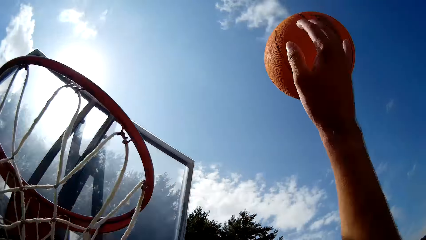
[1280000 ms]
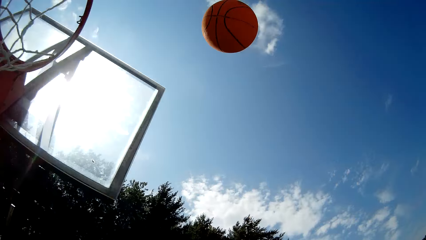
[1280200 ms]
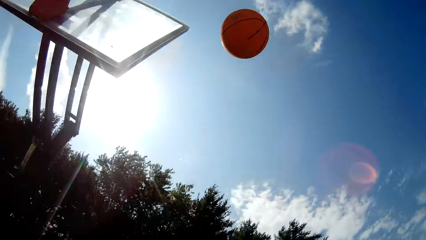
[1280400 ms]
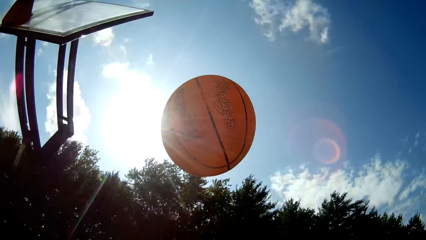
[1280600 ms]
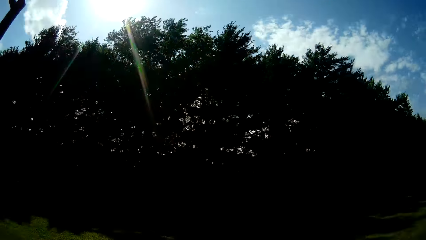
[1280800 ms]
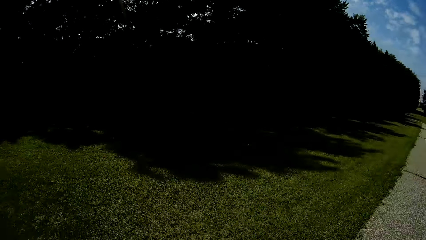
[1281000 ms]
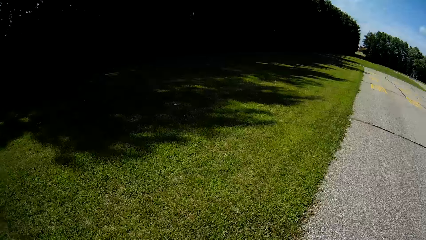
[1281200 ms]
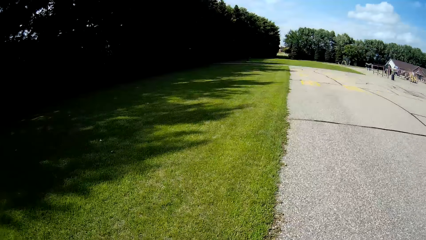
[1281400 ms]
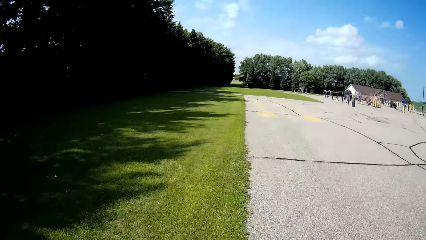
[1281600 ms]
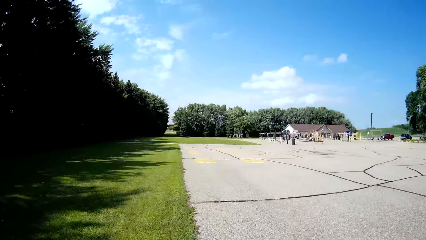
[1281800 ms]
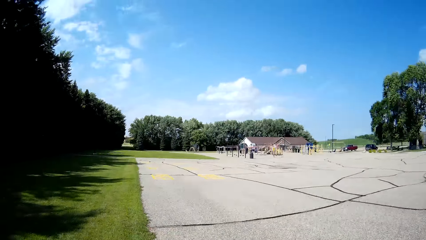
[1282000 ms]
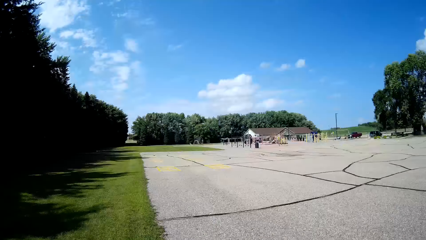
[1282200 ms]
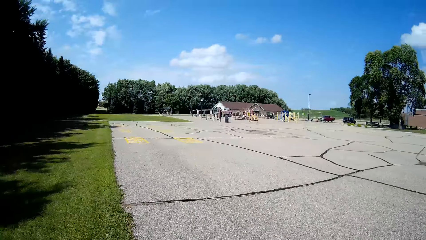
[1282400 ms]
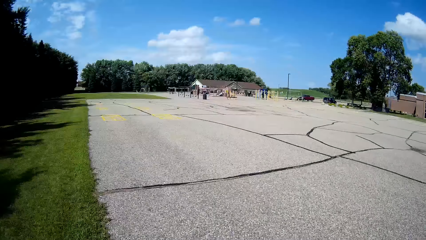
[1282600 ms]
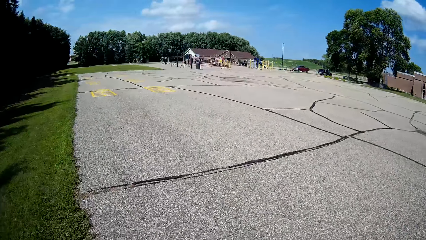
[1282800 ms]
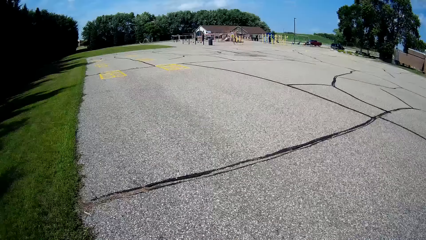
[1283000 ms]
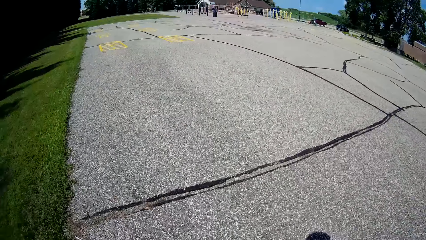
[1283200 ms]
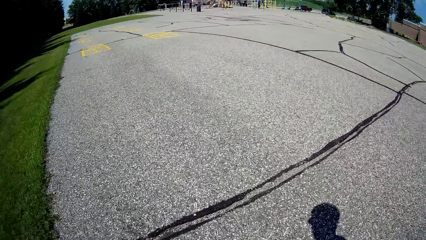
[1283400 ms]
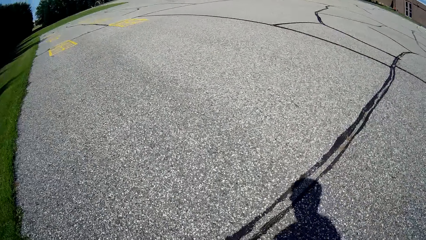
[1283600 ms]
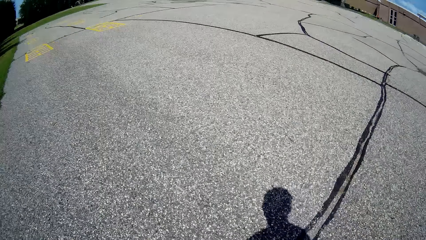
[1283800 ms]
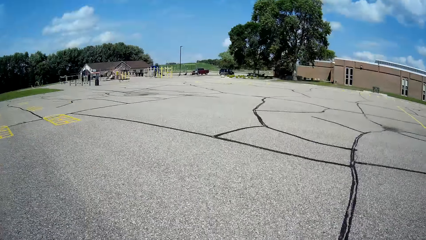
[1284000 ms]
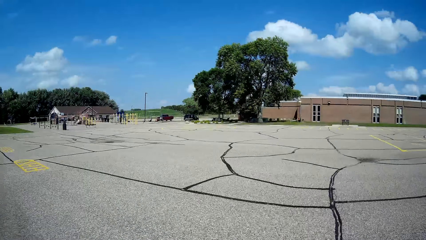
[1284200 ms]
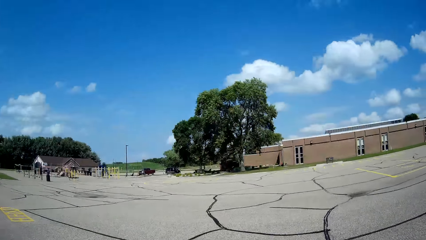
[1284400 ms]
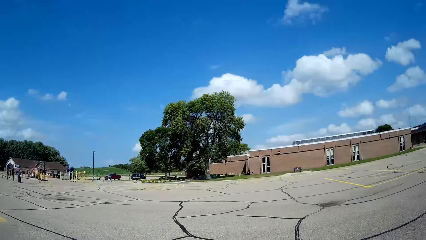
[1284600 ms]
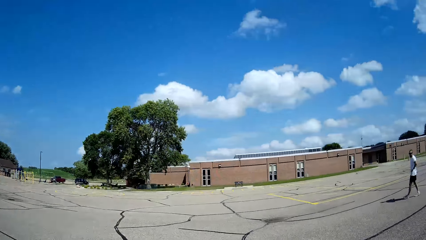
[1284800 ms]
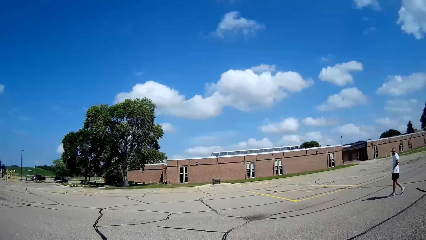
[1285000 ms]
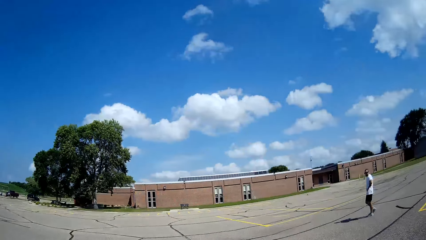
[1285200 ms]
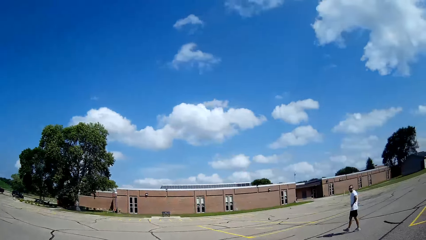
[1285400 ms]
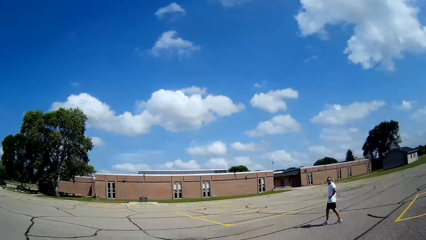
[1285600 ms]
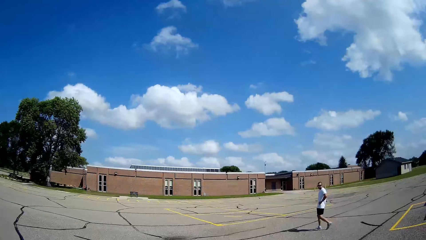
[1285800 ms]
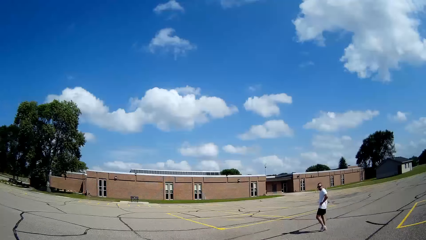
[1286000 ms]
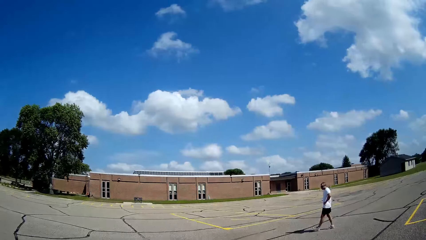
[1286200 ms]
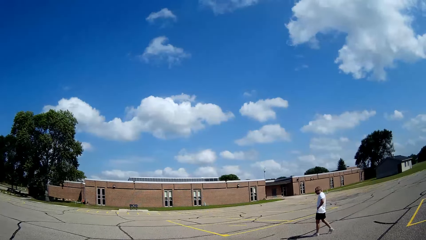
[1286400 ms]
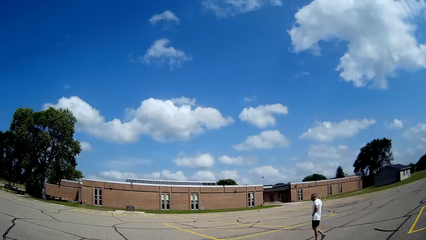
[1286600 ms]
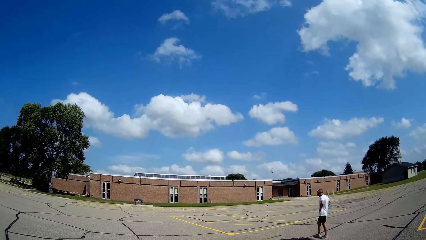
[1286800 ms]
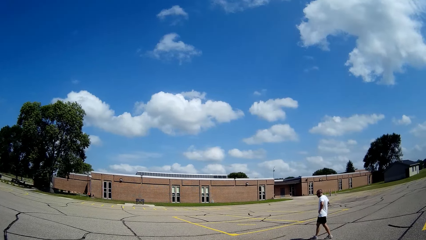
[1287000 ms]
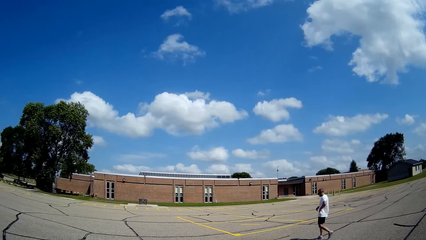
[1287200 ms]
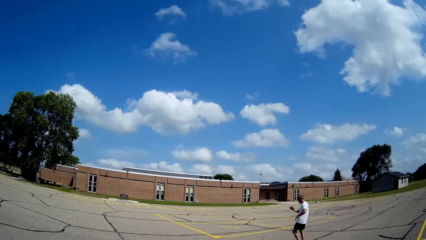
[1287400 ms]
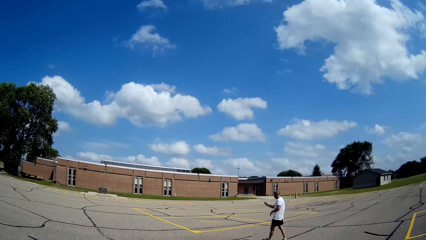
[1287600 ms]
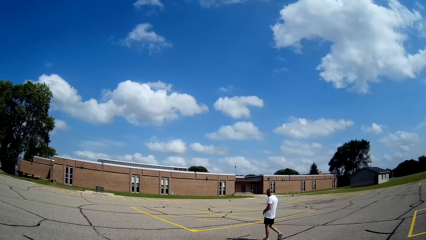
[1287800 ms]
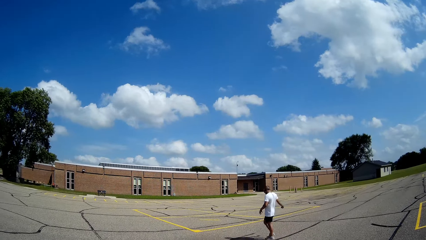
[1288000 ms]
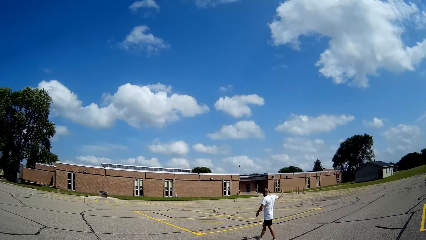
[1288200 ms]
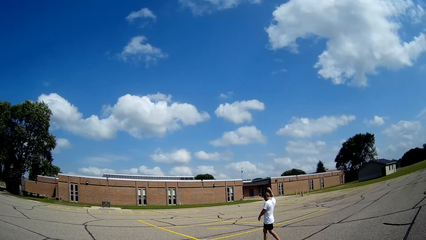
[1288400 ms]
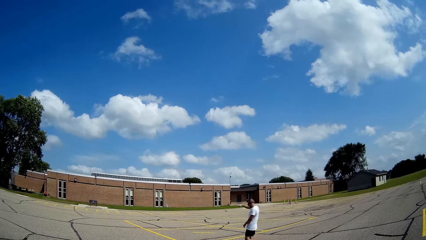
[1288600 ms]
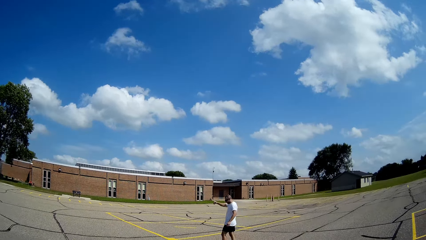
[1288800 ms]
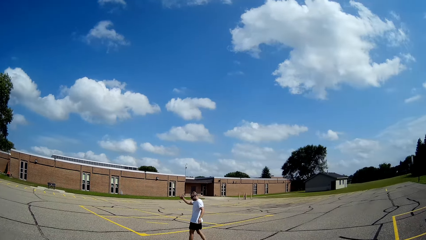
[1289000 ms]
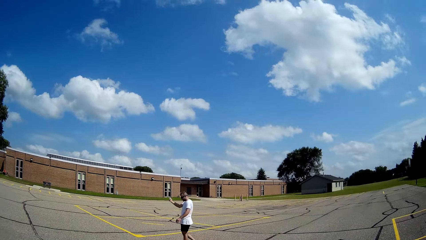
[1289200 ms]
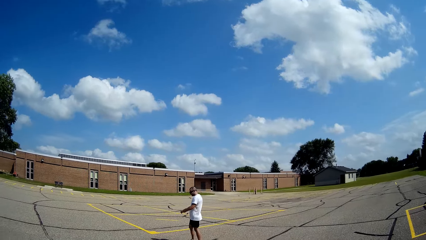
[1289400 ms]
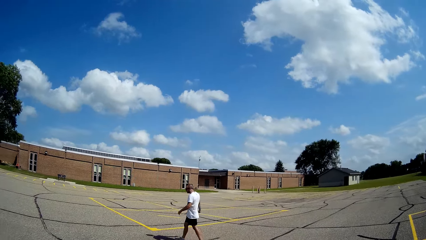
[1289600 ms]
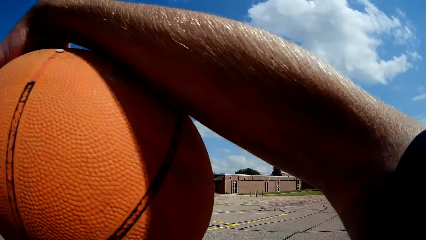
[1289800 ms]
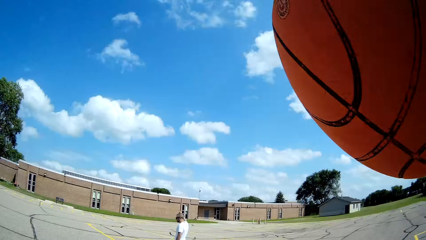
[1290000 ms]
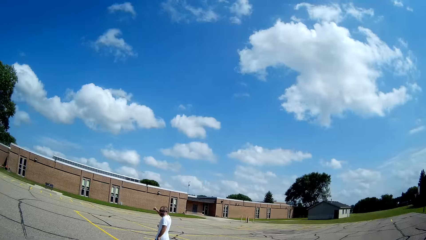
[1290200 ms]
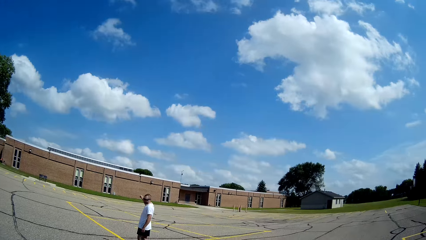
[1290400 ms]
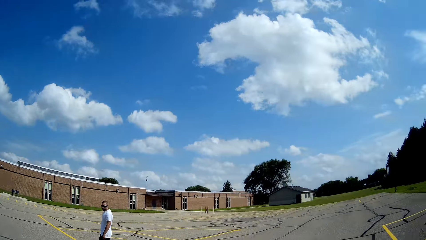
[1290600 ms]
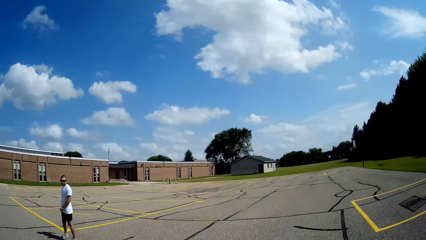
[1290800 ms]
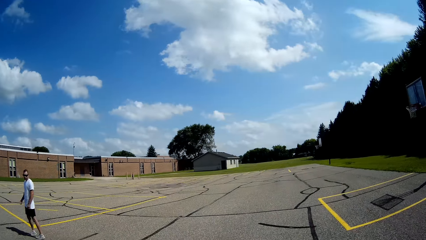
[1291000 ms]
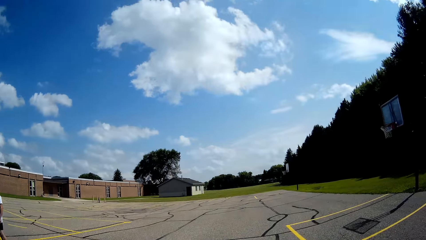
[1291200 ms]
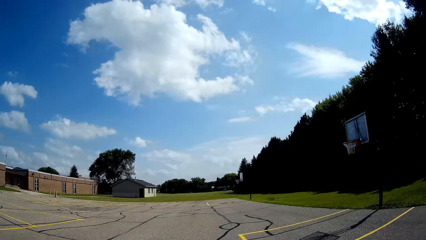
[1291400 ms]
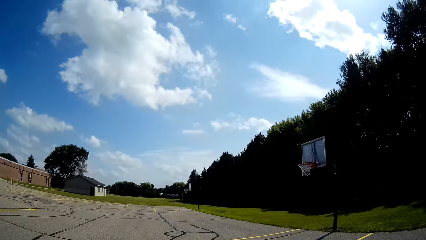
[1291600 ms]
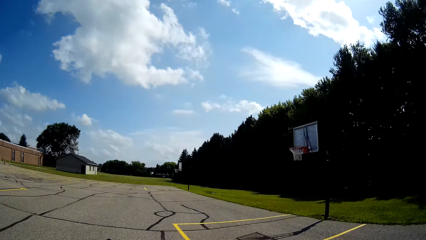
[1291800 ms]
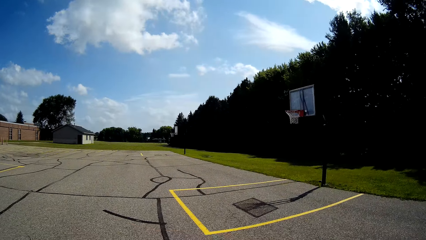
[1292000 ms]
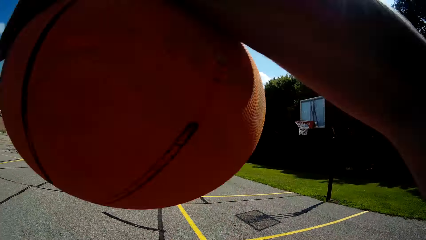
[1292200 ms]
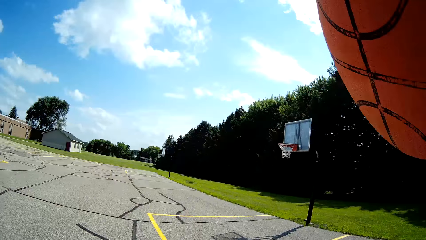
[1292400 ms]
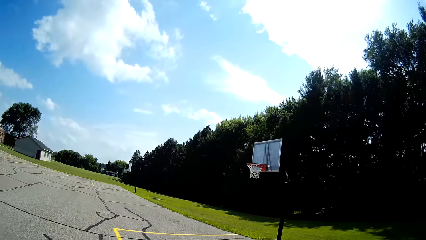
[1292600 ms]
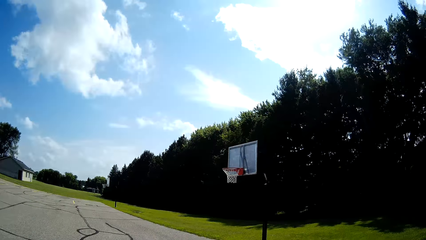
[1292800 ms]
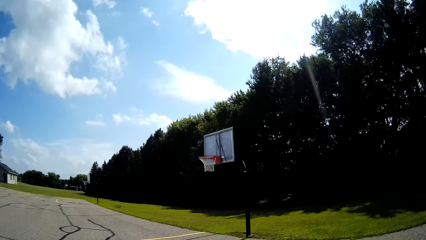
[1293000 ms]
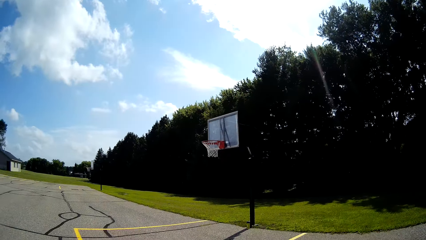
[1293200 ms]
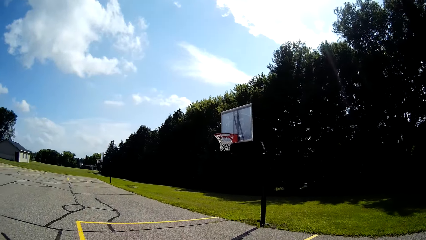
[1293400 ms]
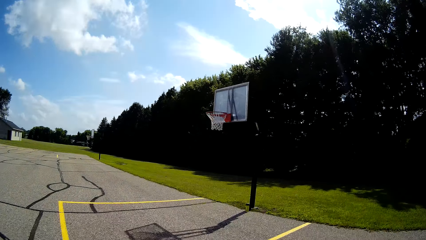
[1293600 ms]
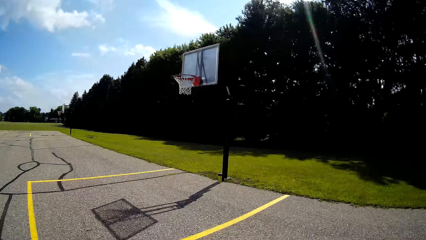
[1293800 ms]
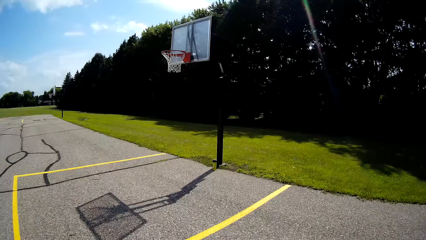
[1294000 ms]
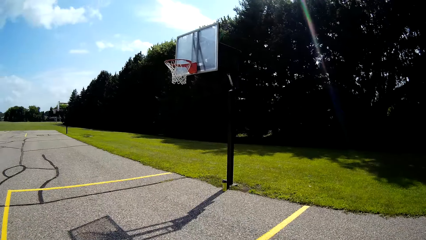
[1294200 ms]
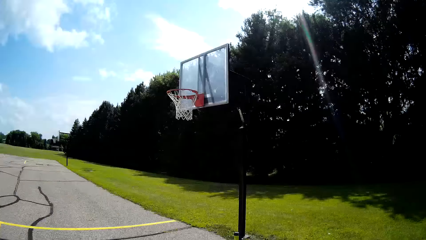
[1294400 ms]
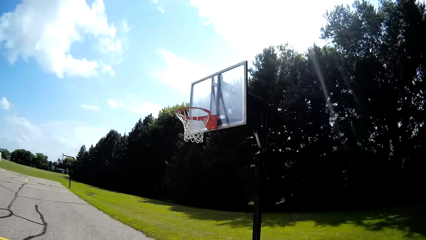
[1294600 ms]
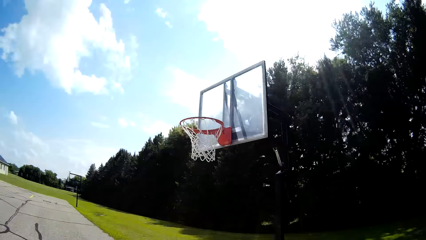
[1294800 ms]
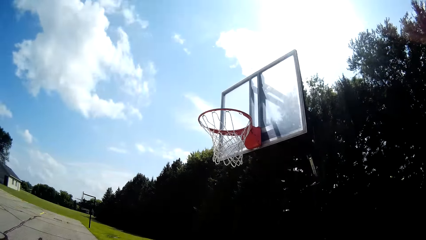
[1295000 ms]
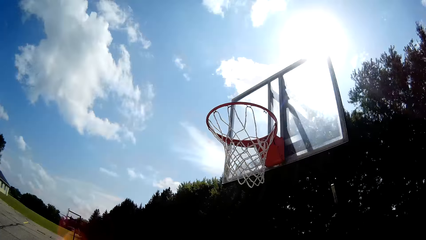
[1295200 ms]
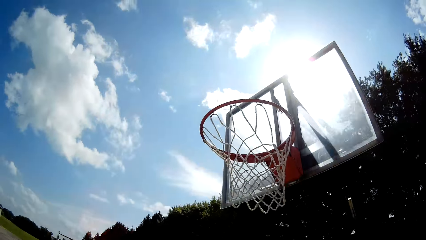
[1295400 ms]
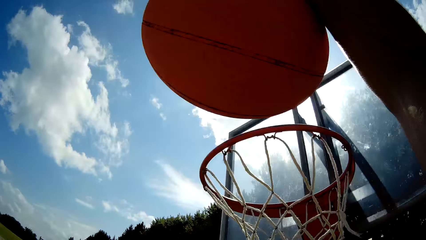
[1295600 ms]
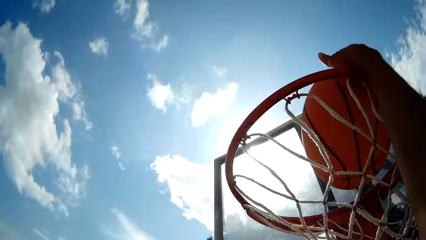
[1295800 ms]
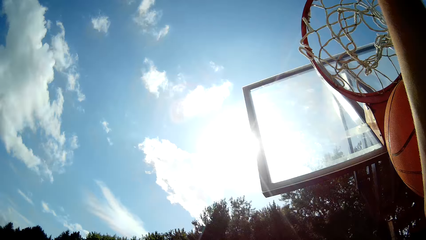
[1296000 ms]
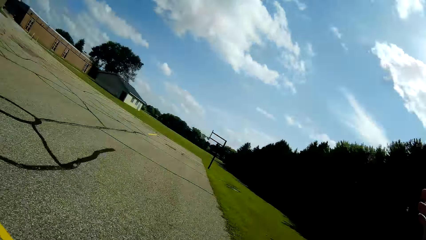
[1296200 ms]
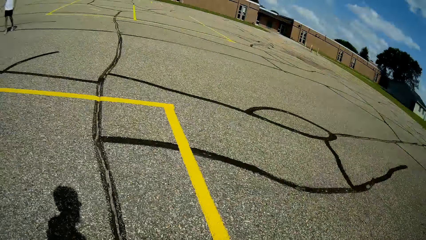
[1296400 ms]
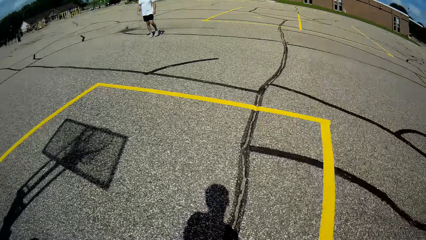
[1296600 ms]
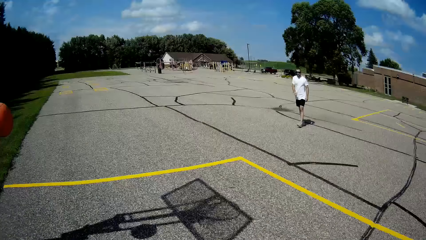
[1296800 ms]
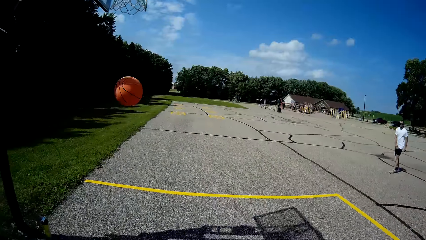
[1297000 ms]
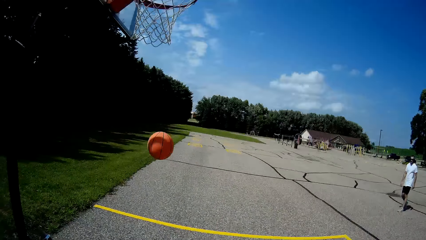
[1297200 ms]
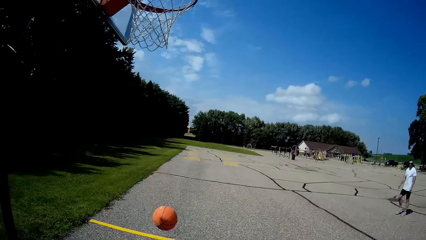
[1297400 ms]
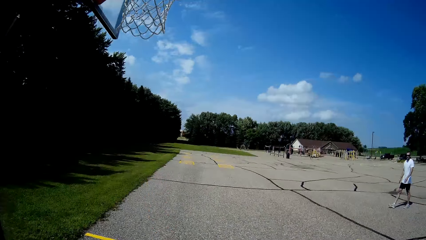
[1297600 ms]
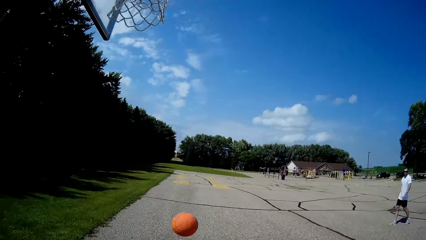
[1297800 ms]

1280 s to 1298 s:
The camera wearer throws the basketball up in the air with his right hand. He talks to himself. He catches the basketball with his hands. He bounces the basketball on the floor with his hands. He holds the basketball with his hands. He talks to a man. The man walks on the basketball court and lifts his hand. The camera wearer lifts the basketball. He bounces the basketball on the floor with his hands. He runs towards the rim. He slams the basketball in the rim with his hands.
